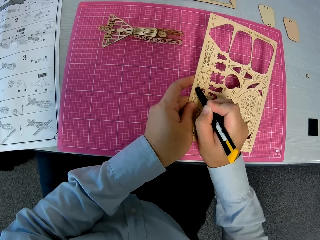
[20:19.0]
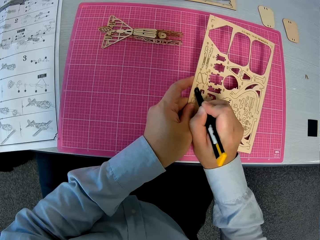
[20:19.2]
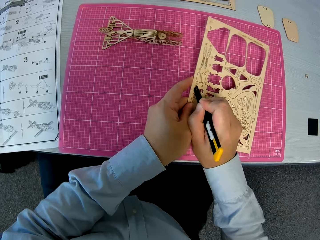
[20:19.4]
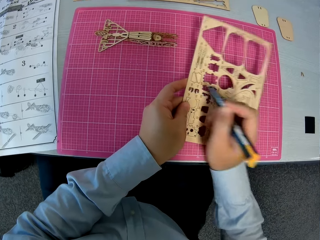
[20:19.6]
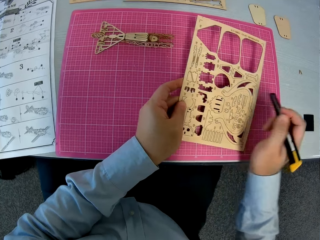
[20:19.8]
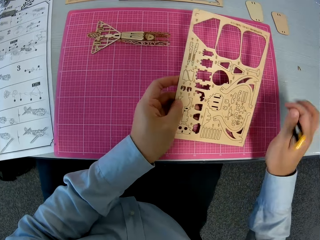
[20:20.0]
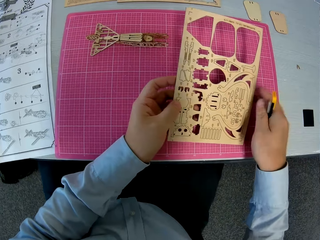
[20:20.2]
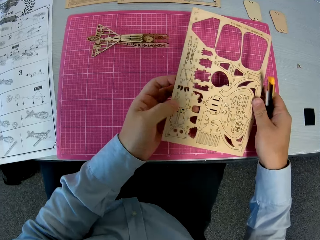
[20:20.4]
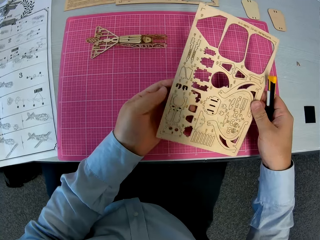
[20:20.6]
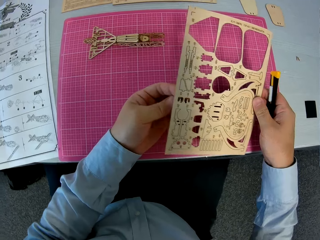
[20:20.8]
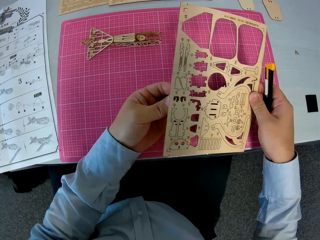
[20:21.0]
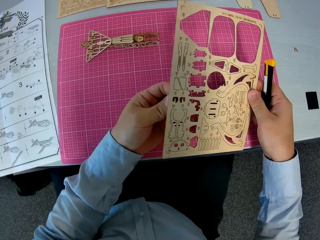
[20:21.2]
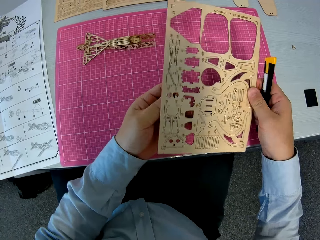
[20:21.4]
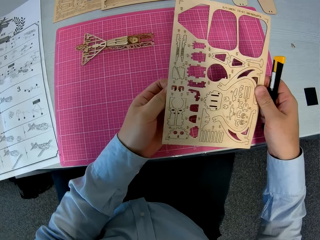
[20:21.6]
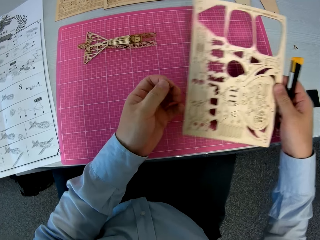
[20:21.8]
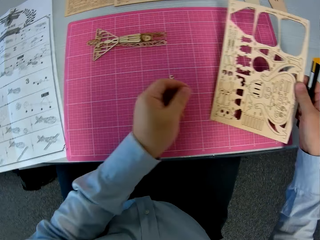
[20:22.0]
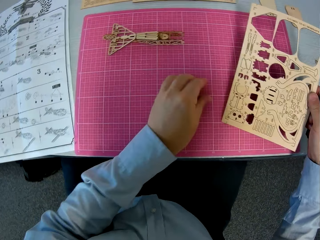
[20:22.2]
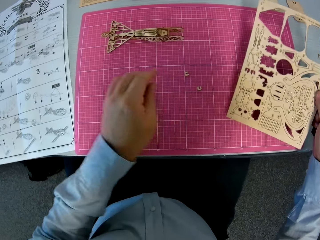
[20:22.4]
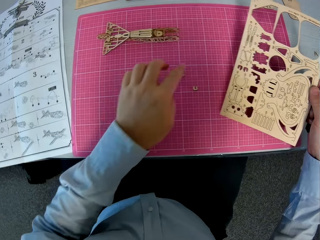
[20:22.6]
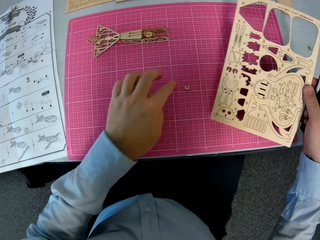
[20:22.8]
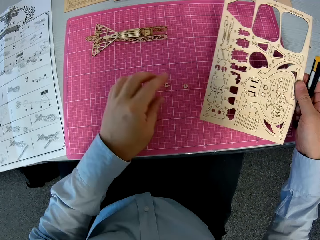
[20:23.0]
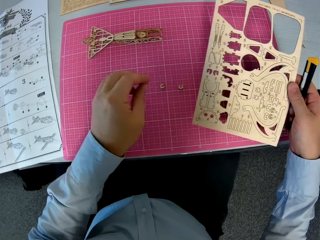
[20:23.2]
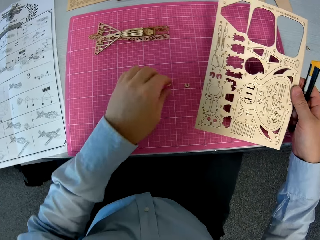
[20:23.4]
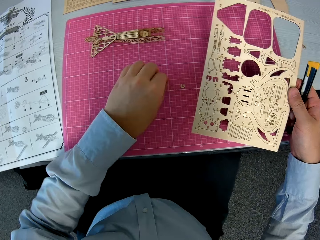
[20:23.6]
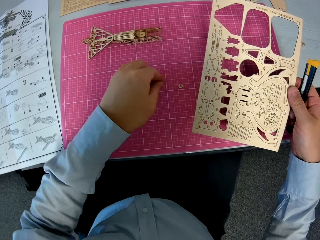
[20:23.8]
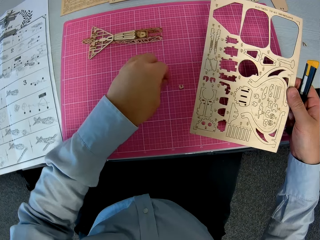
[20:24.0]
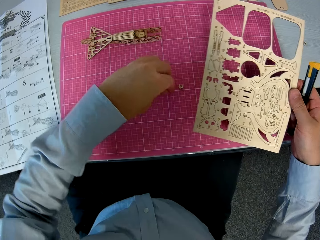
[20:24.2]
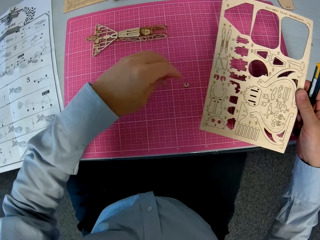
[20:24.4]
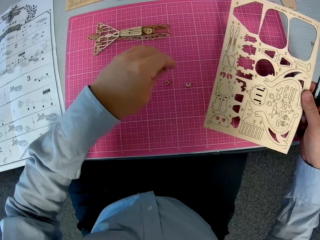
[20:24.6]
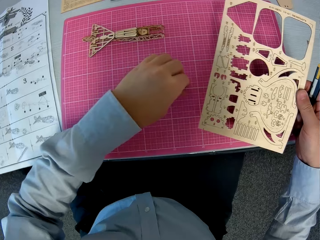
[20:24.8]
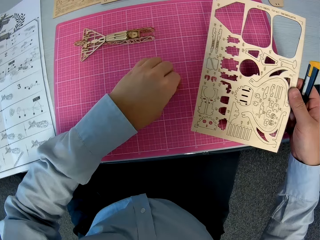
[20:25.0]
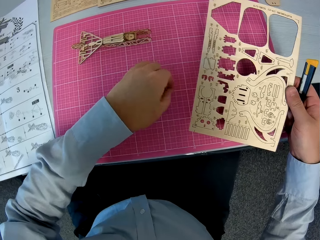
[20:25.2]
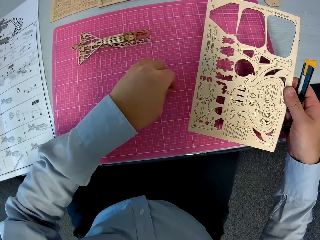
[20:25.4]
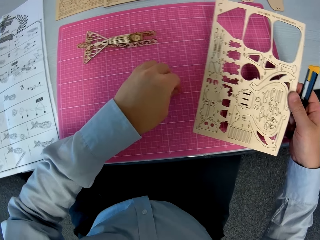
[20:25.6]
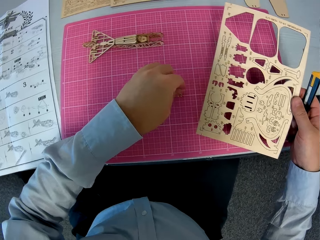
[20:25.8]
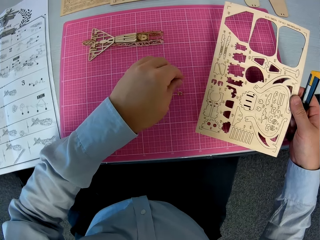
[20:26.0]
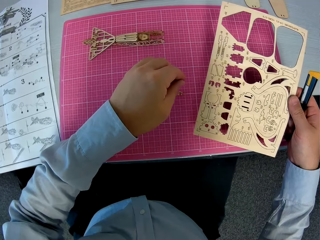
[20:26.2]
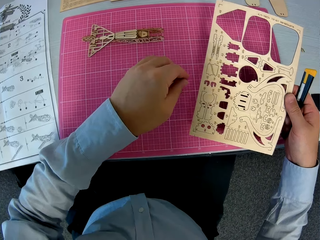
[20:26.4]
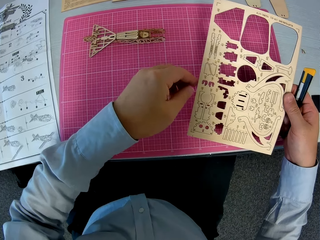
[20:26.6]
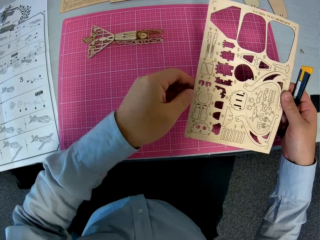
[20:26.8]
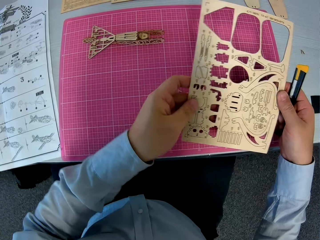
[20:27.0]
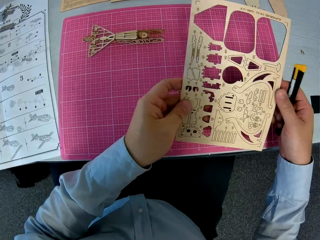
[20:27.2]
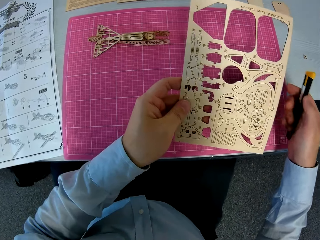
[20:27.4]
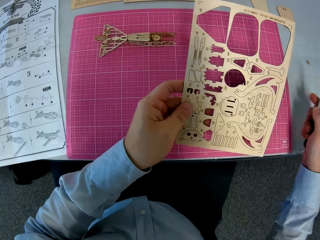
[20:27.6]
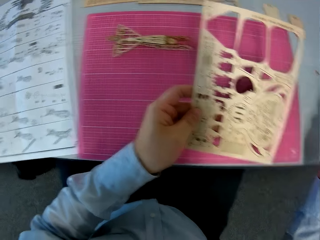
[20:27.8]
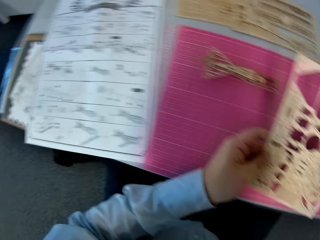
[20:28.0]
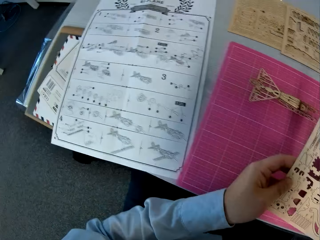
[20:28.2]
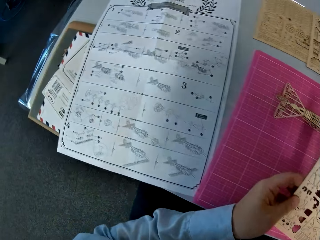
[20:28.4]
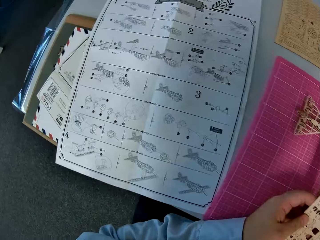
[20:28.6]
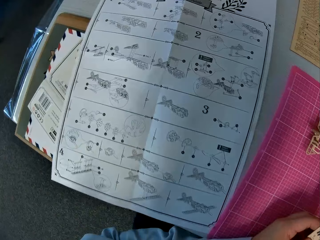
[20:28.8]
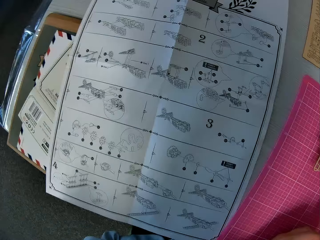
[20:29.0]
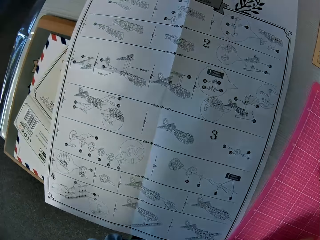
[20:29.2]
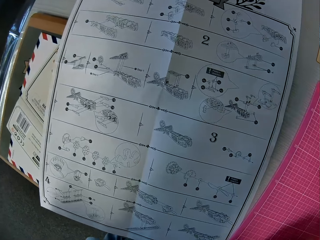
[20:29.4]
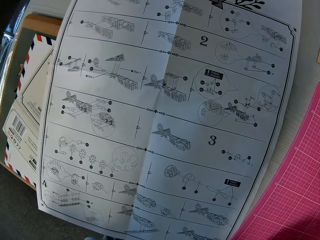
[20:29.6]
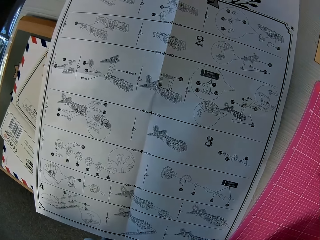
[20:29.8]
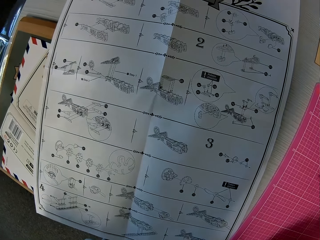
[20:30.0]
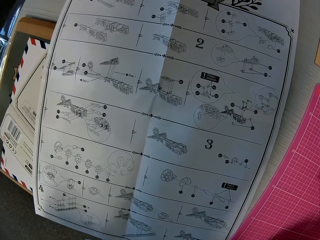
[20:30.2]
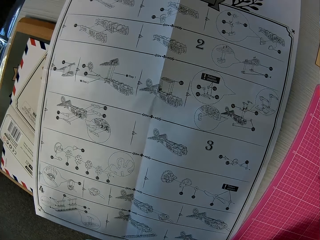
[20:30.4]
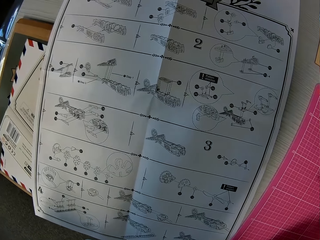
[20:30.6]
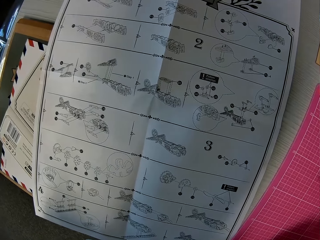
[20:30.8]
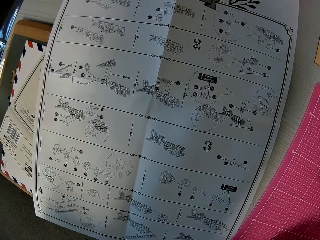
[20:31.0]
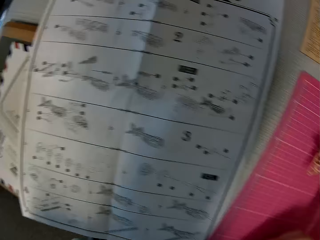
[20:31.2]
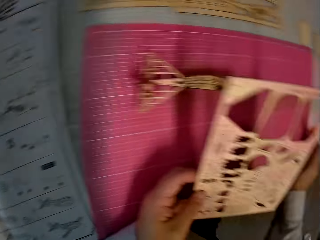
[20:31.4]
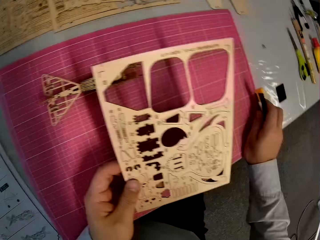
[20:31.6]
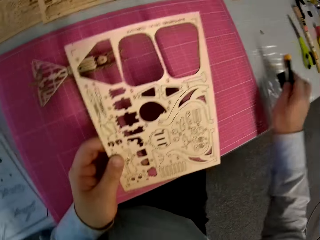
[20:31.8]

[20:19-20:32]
The camera wearer detaches the wooden pieces from the puzzle sheet with his left hand. He places the wooden pieces on the table. He moves the piece of the laser cut wood craft kit. He holds the laser cut wood craft kit. He glances at the instruction manual.

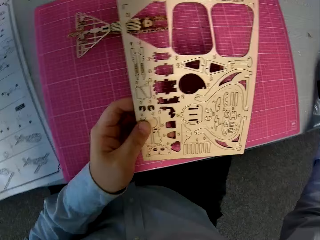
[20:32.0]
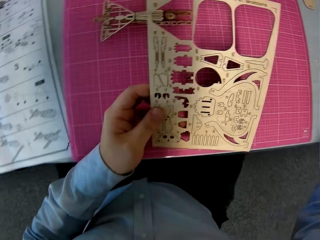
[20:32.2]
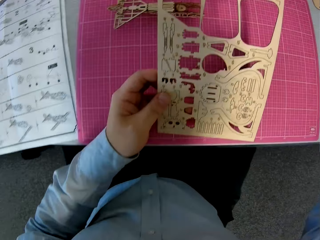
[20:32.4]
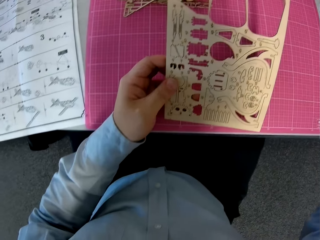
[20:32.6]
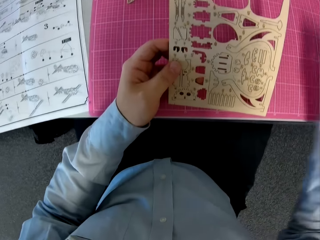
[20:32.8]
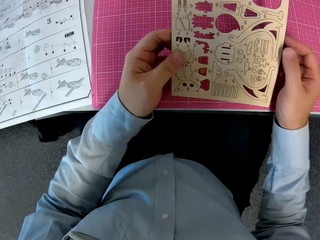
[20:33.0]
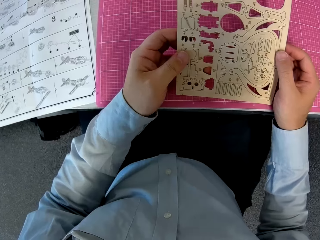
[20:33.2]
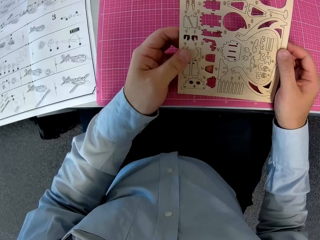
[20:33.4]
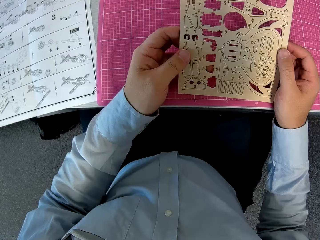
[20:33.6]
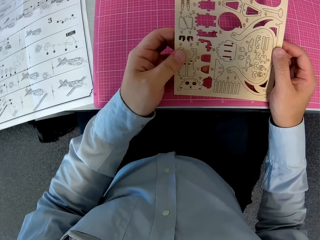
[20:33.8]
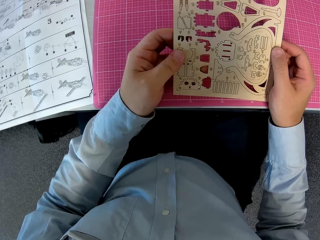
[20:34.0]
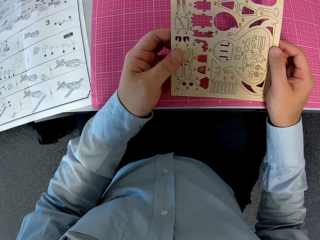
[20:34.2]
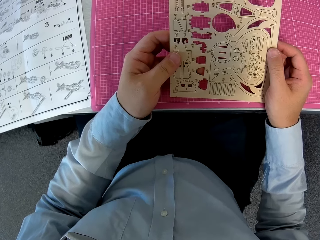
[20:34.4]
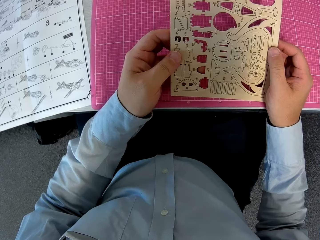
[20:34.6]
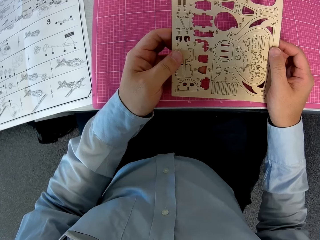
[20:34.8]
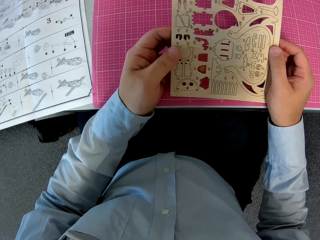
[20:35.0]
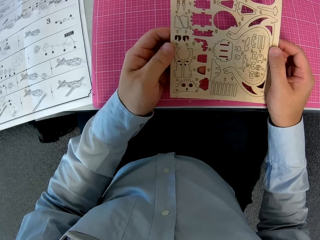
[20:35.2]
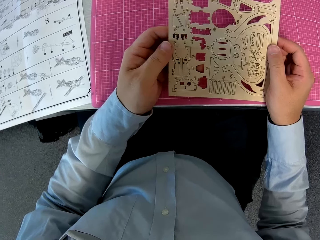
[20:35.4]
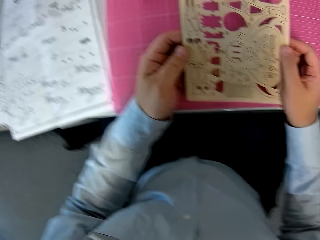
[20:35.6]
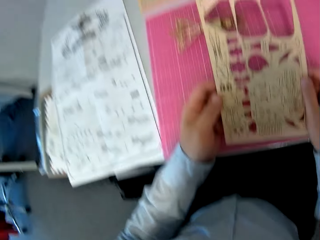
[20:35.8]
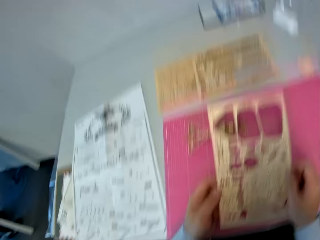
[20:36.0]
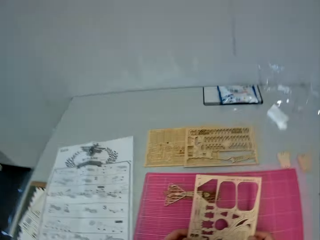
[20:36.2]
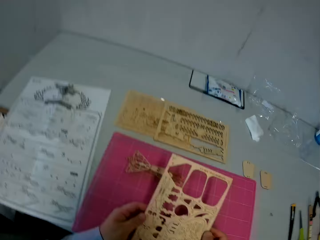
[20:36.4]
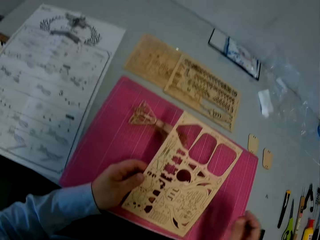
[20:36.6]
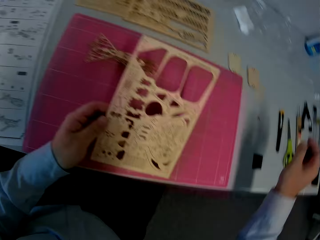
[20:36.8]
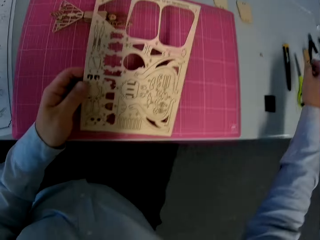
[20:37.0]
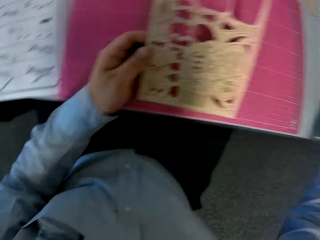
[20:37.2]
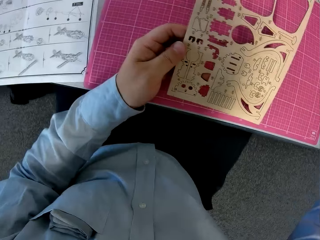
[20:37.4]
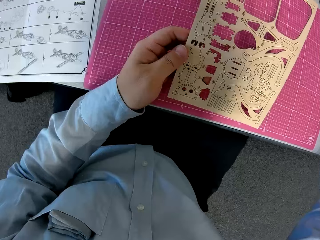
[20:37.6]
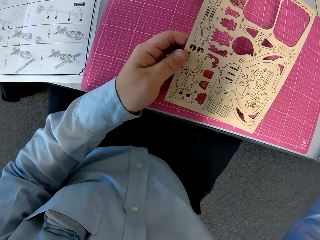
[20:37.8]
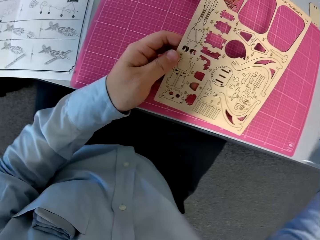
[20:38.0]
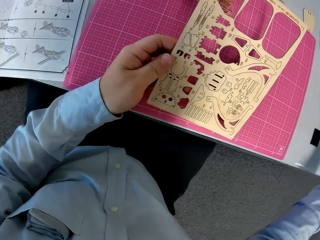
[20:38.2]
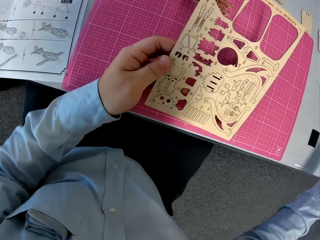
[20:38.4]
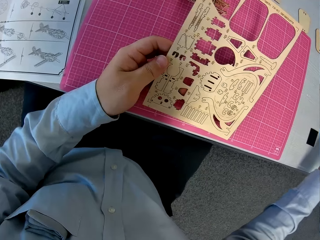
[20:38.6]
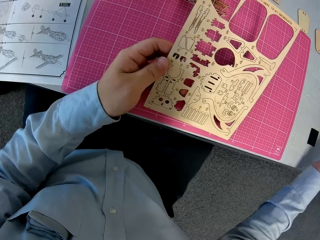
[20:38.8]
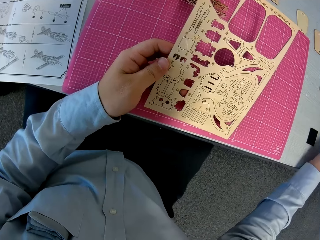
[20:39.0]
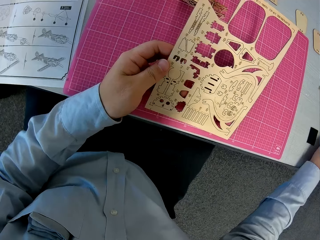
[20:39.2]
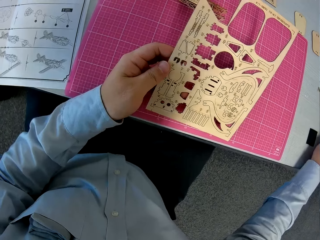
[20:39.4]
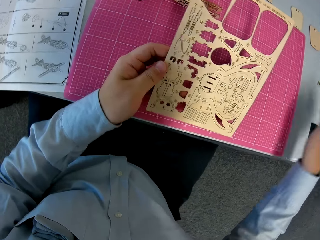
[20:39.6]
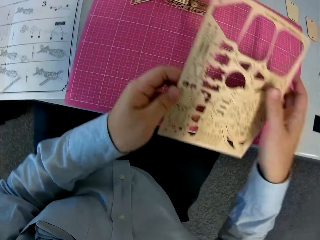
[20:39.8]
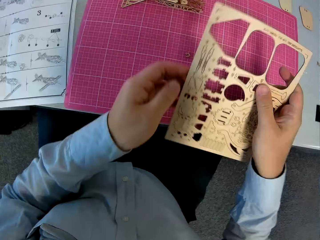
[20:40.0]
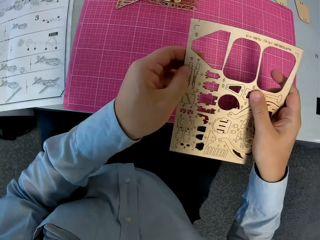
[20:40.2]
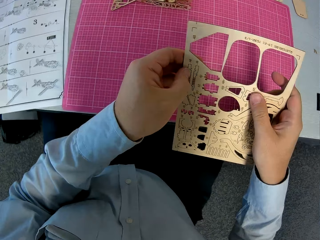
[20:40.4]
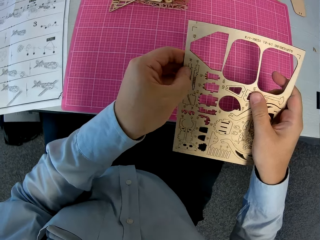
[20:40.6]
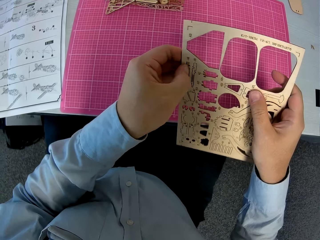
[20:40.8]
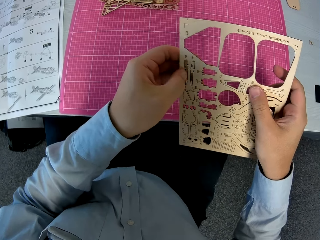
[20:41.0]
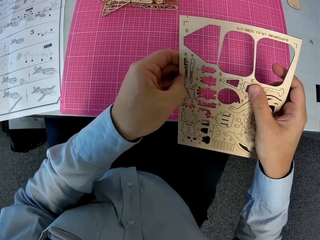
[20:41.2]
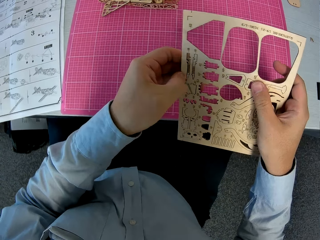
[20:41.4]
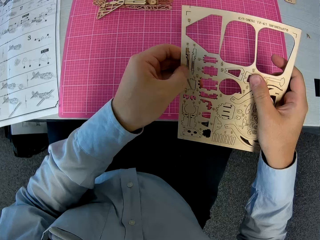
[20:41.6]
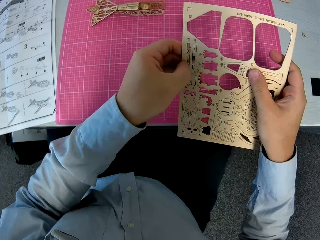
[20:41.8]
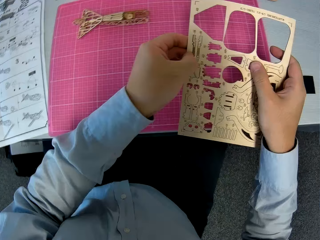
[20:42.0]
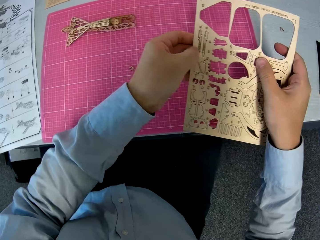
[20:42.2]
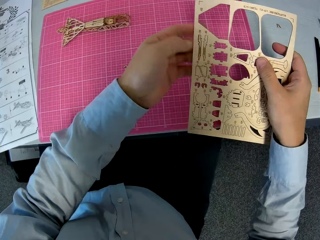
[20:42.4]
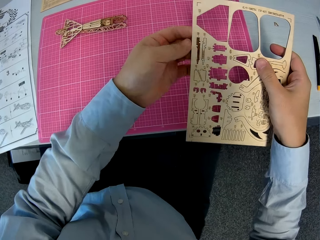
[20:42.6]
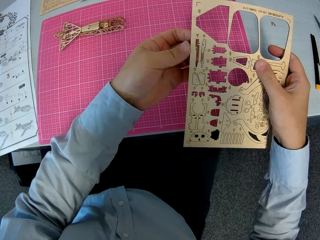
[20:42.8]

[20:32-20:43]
The camera wearer touches the scalpel or highlighter. He places the highlighter on the table. He holds the laser cut wood craft kit. He looks around the table. He places his hand on the highlighter. He detaches a wooden piece from the puzzle sheet with his left hand.
